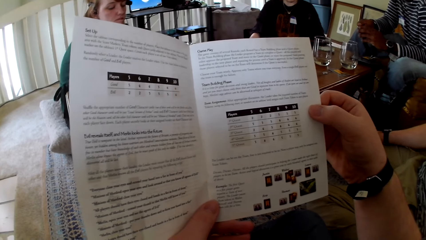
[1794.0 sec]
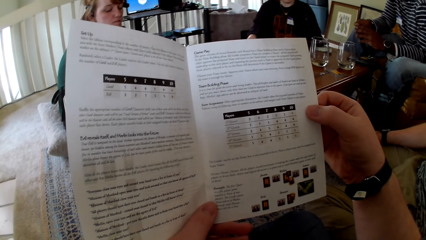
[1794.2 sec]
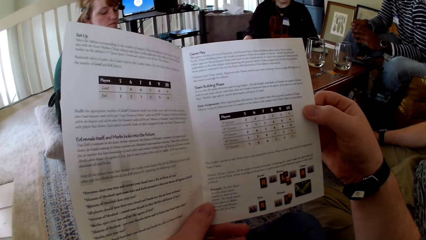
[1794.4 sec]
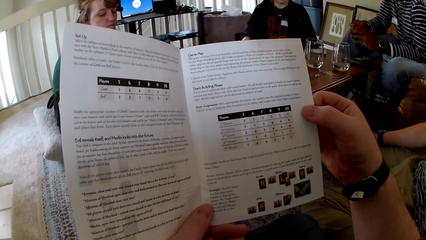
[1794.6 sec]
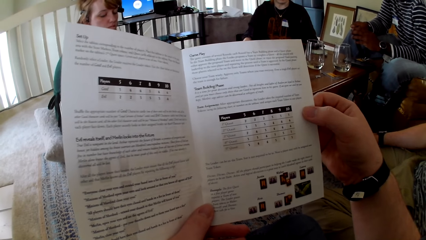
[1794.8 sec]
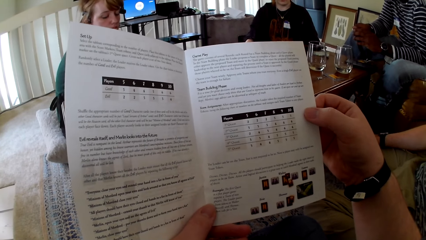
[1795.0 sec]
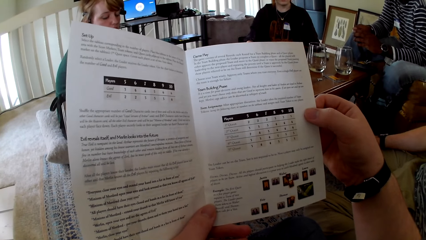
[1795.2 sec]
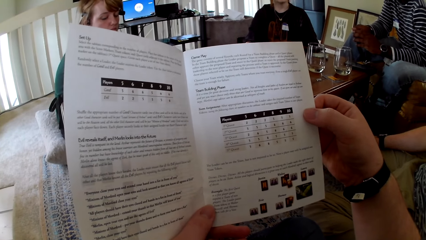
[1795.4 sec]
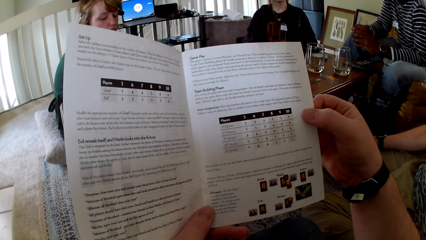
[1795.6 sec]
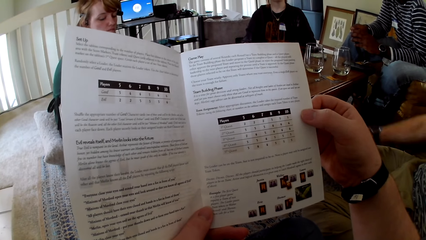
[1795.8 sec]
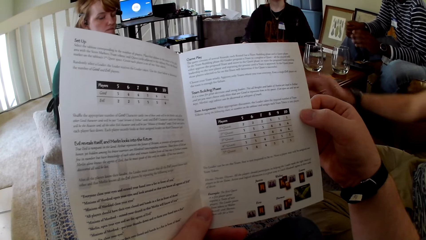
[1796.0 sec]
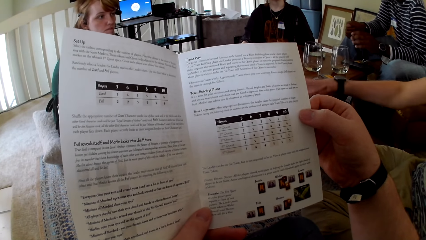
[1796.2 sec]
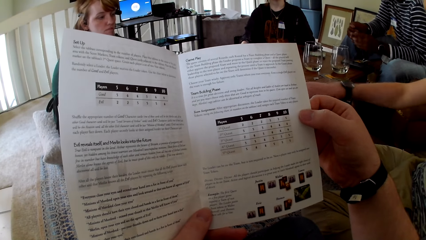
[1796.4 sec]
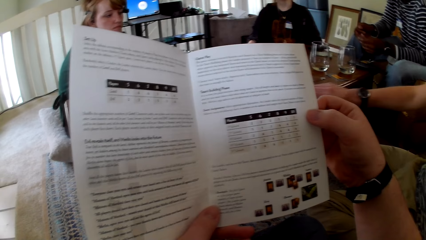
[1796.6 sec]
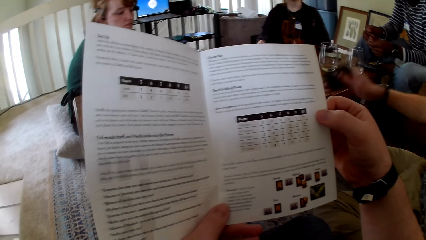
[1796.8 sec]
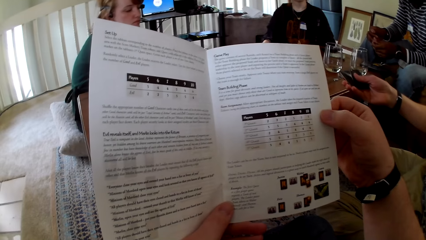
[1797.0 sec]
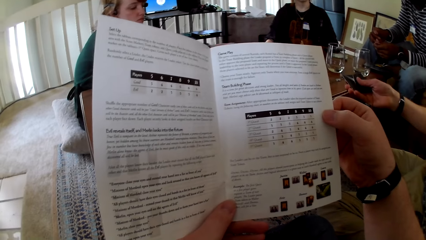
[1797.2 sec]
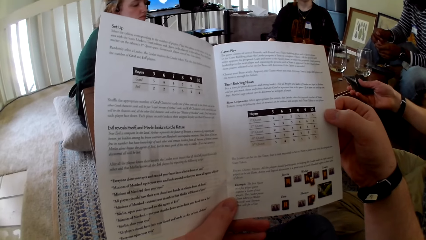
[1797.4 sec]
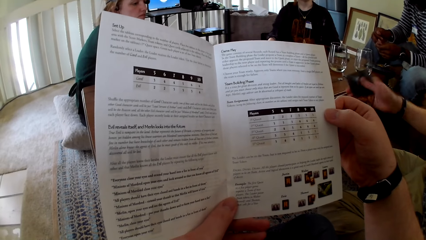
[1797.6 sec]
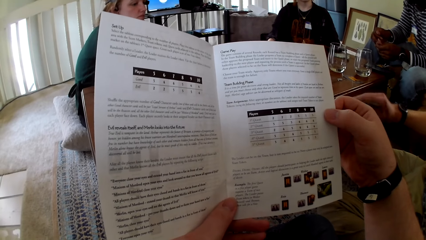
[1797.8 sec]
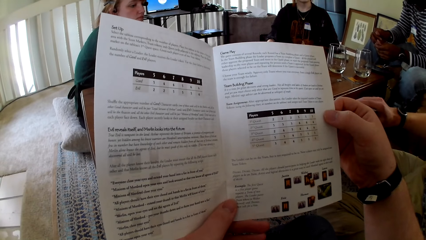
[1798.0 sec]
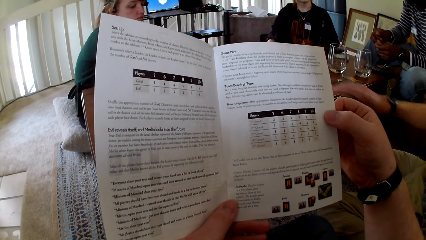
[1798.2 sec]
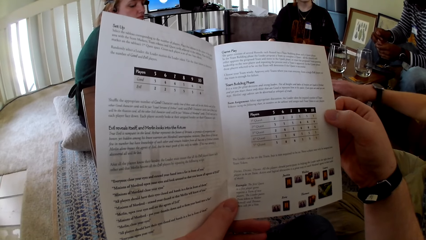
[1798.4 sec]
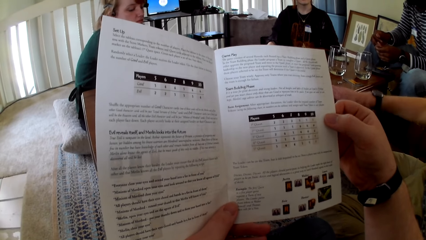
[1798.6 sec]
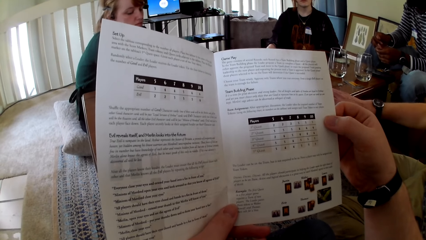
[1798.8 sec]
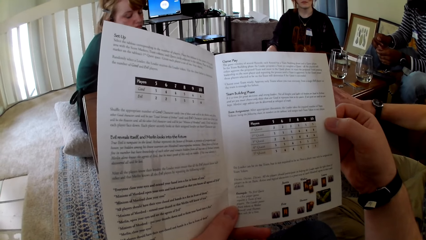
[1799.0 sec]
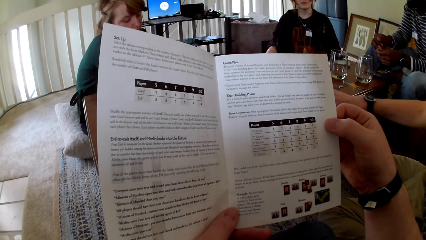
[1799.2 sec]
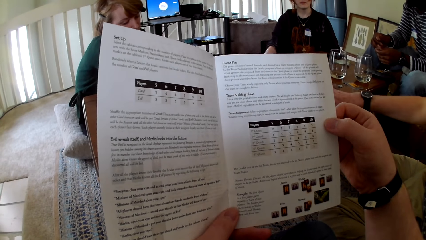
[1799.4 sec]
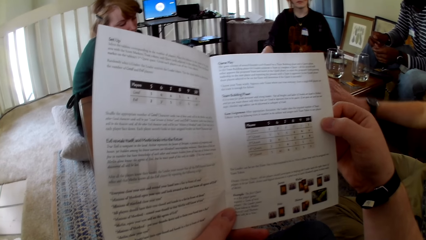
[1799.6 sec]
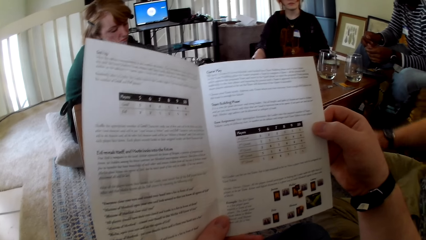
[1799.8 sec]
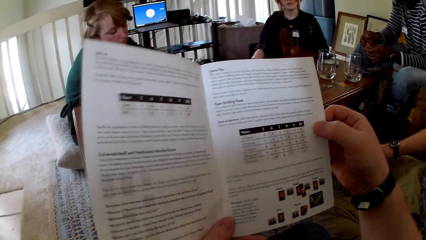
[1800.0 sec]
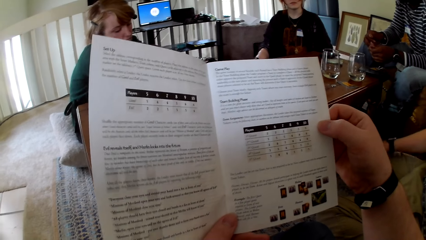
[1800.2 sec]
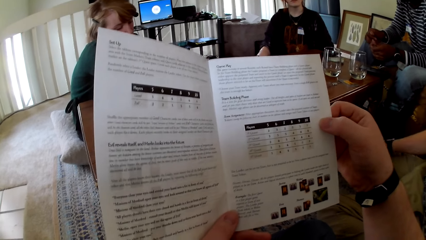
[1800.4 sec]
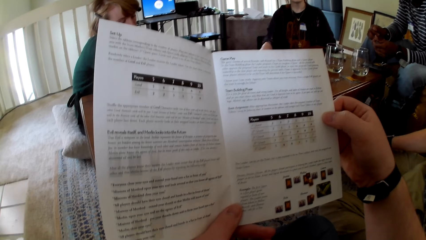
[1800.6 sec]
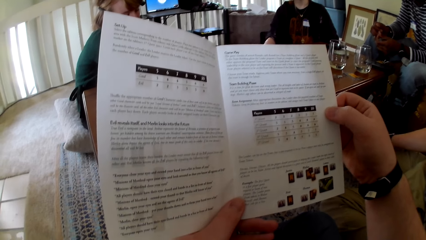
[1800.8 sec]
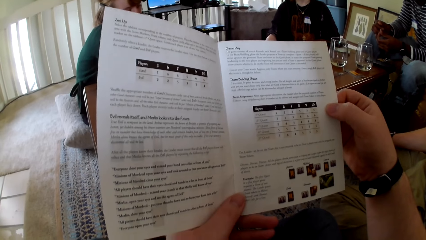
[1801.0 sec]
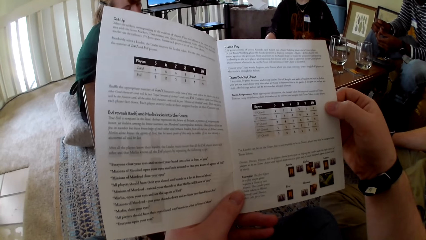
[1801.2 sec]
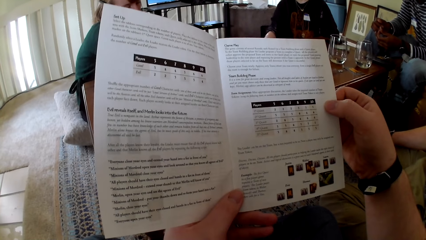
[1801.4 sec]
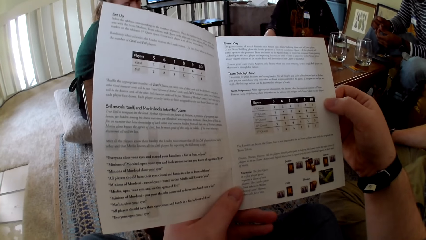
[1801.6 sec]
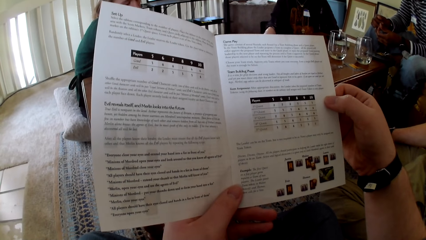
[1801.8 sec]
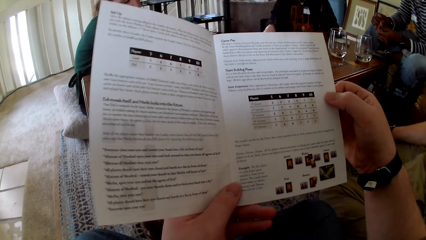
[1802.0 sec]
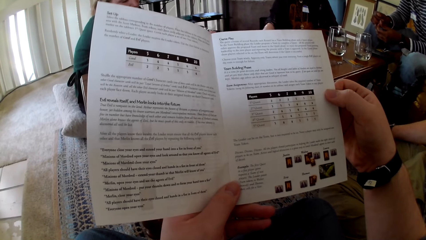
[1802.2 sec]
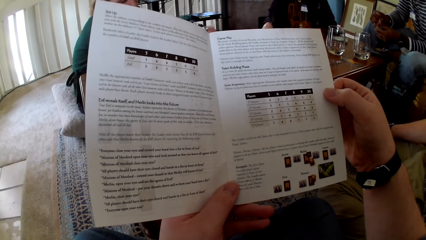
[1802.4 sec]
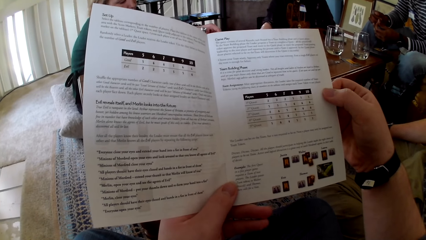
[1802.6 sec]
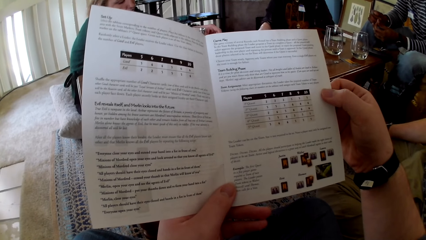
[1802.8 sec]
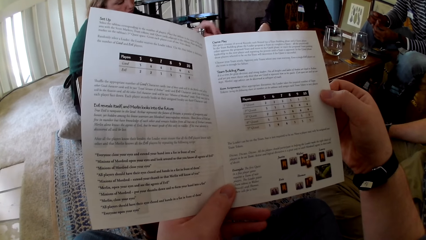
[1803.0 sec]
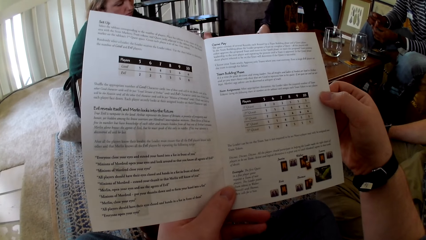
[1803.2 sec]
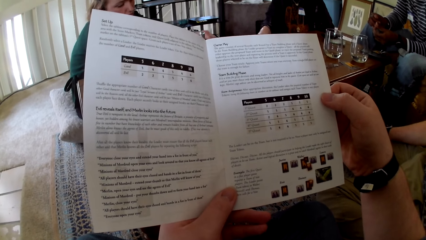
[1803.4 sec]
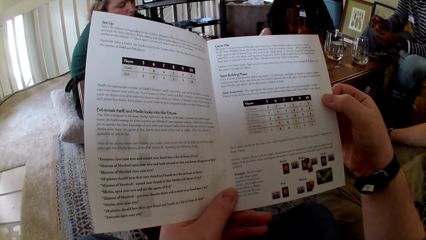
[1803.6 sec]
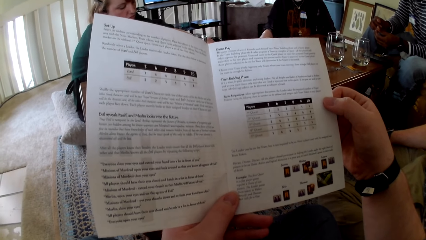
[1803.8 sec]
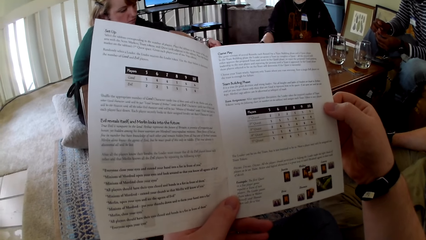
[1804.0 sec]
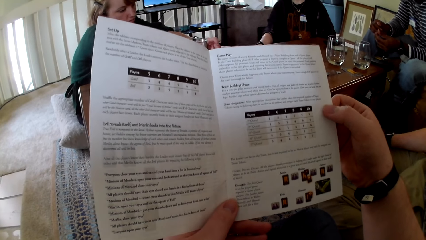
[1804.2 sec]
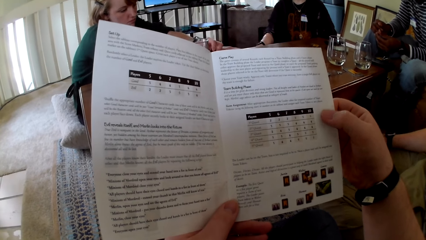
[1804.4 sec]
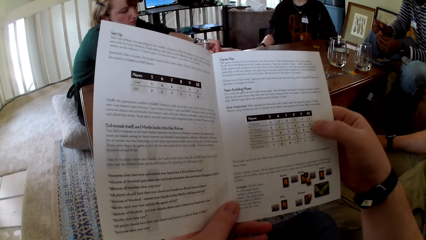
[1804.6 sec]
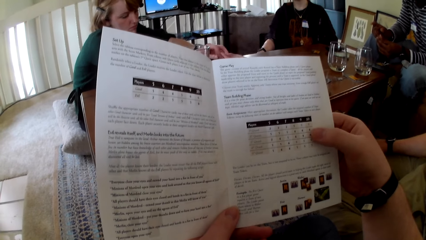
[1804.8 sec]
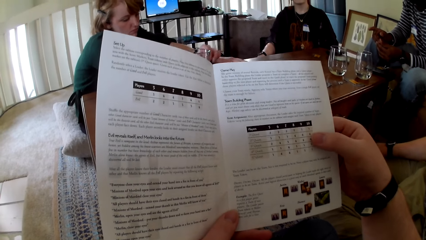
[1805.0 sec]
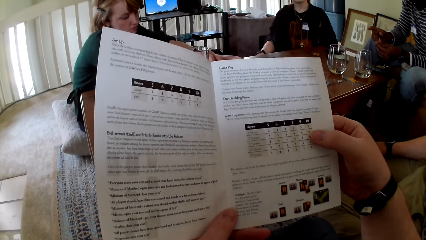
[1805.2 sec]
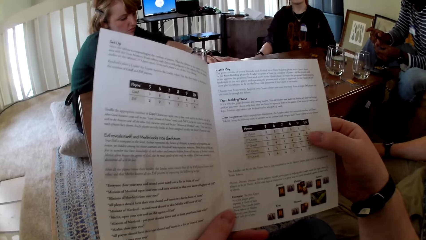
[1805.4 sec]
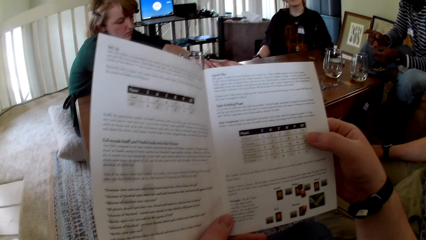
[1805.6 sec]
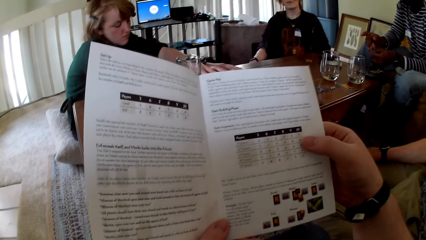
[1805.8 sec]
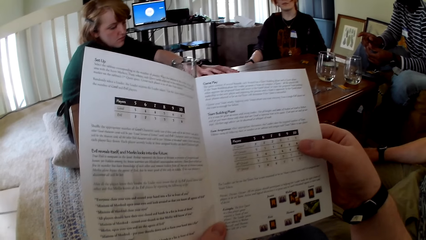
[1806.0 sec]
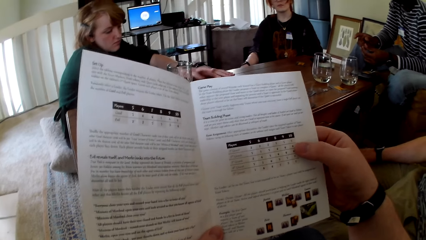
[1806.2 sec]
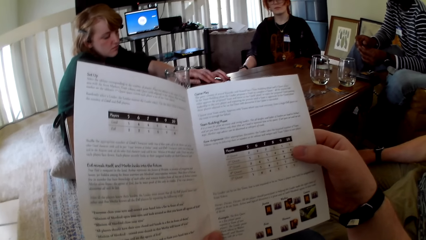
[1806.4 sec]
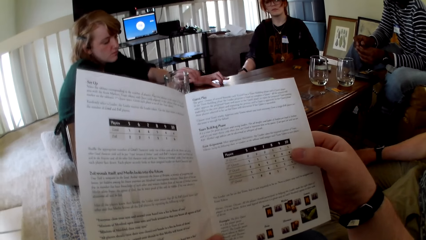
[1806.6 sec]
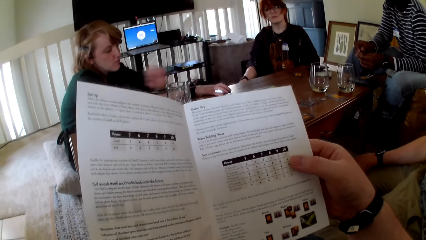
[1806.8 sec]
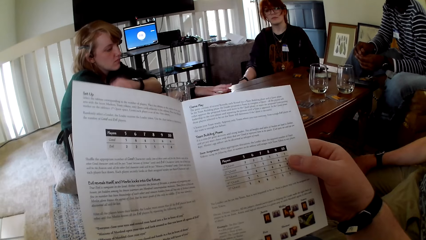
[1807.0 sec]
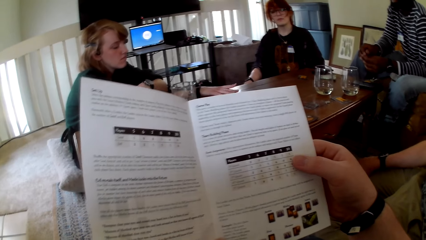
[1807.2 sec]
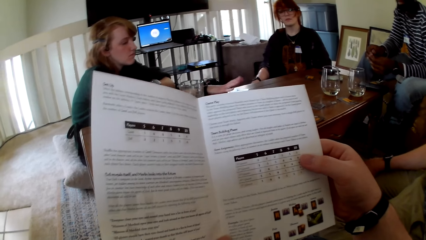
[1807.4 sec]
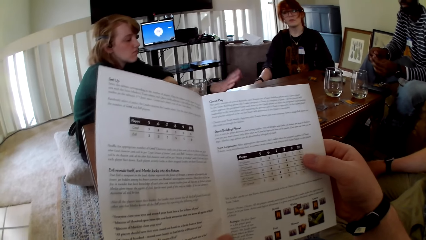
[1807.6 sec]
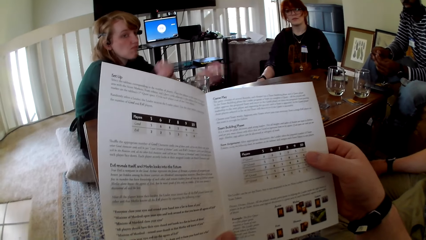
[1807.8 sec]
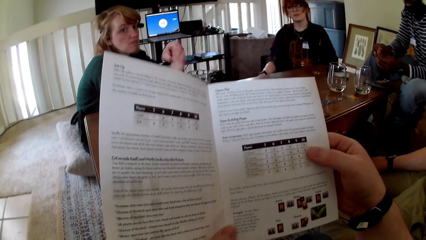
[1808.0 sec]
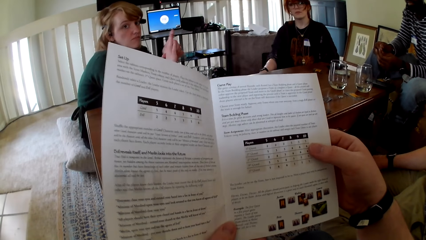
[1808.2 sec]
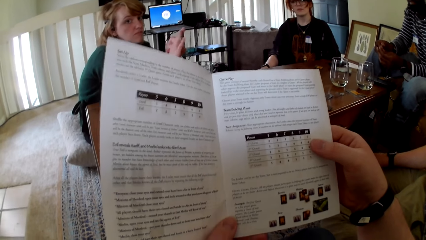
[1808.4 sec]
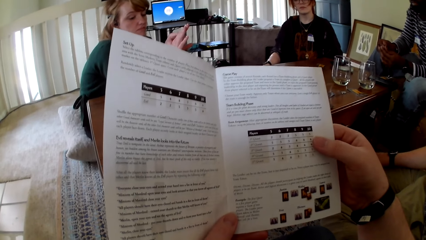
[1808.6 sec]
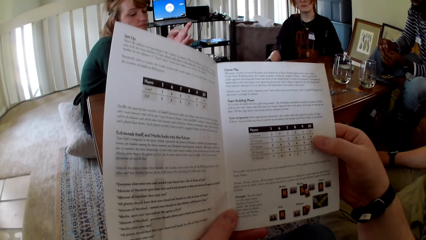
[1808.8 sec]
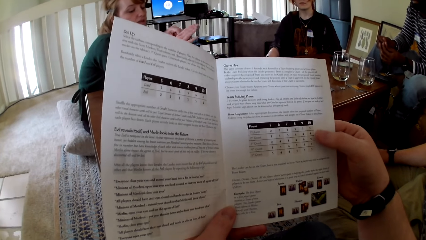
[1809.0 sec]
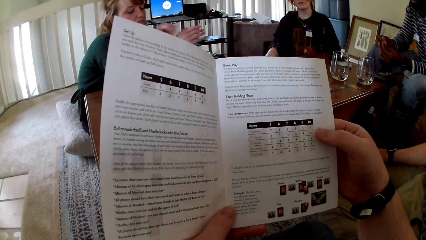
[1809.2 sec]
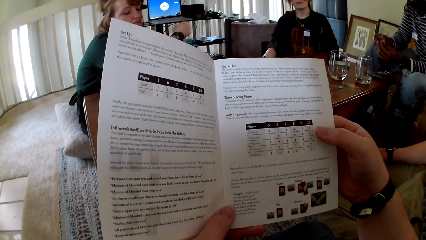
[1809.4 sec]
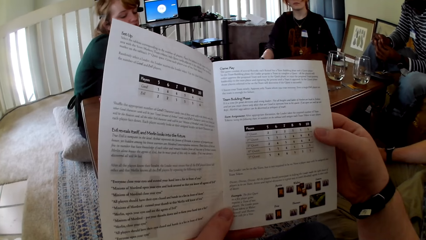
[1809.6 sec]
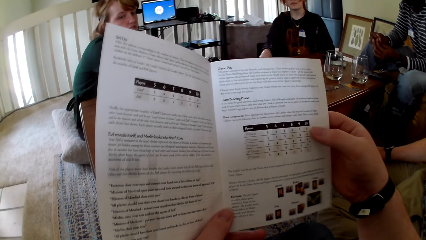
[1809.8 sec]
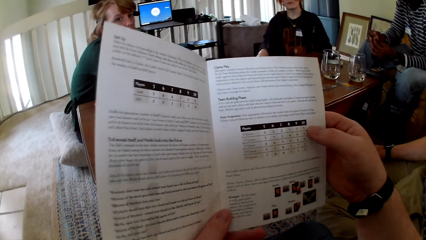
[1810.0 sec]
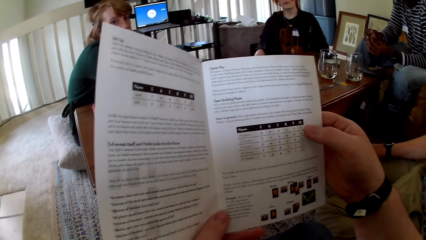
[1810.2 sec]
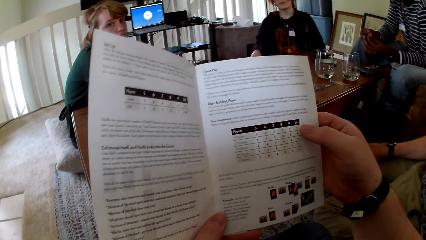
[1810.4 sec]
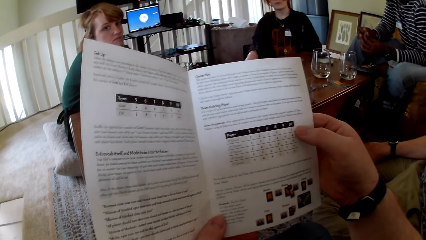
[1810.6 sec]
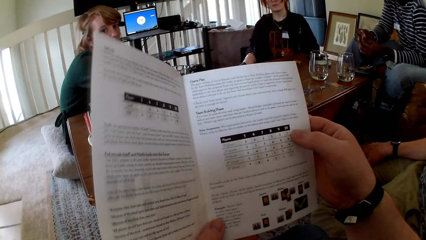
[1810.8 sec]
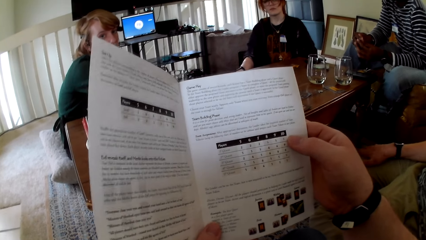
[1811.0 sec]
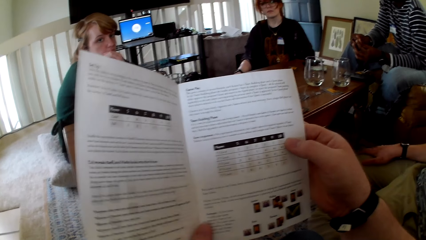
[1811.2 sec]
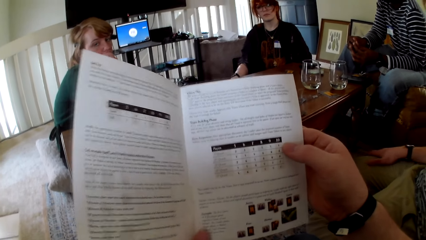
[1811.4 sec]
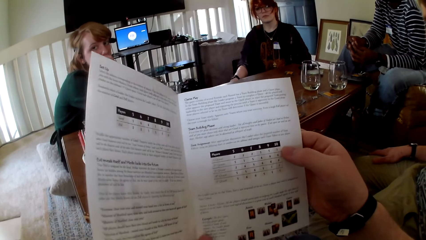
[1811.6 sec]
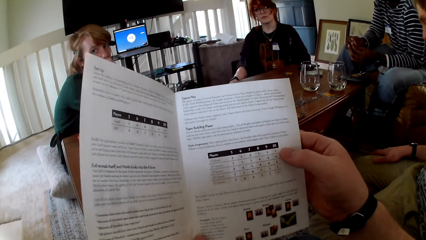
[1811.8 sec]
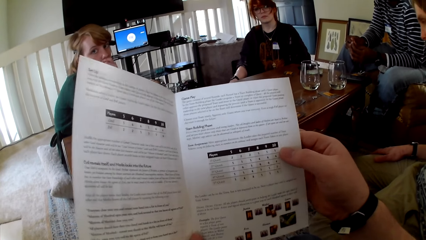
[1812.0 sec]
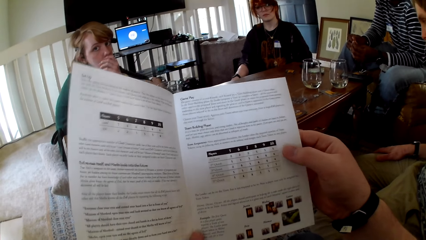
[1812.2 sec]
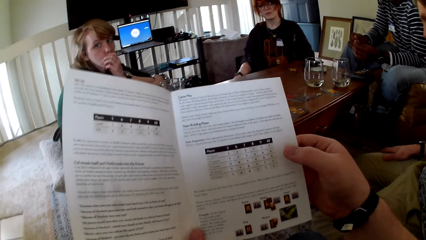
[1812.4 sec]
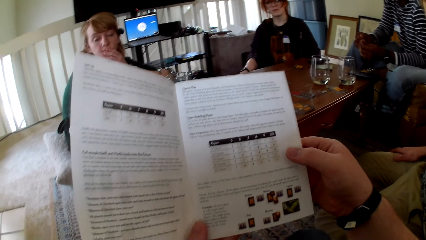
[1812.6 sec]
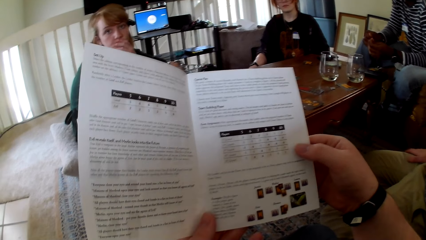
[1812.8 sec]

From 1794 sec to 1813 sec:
A man picks up a card. The man touches the cards. The man checks the card. The man puts the card on the table. The camera wearer reads the pamphlet. They touch a book. A woman touches the cards. The woman holds the table with both hands. The woman pulls her hand off the table. She pulls her hand off the table again. The woman holds her hands together. The camera wearer reads the pamphlet. They touch the book.
